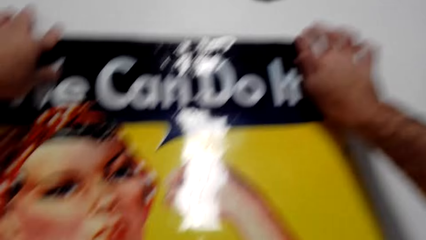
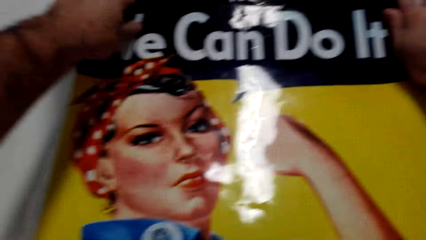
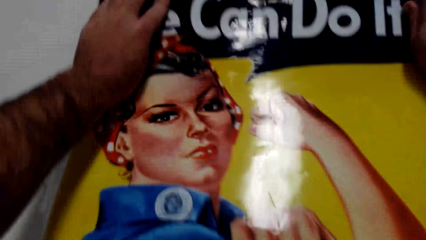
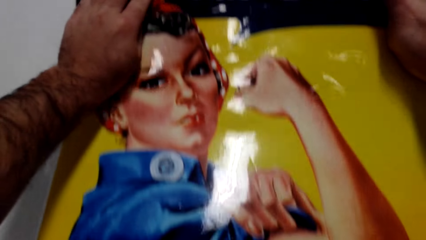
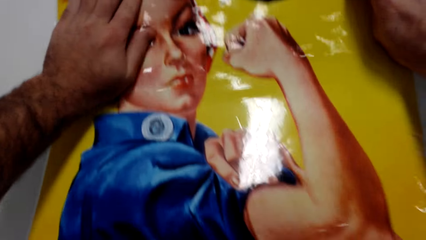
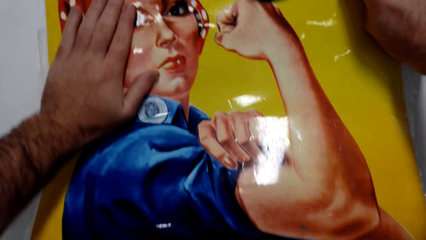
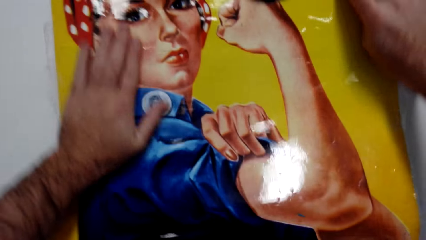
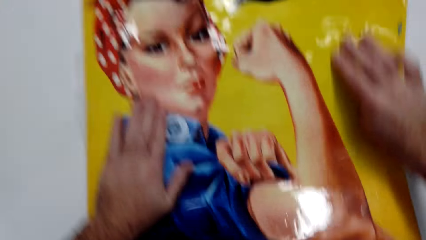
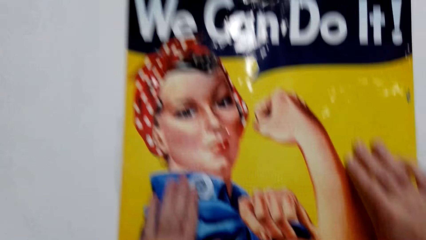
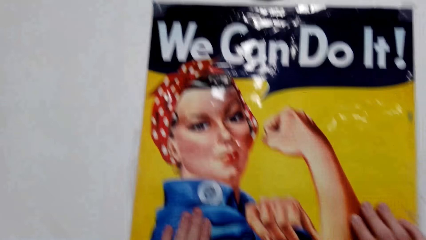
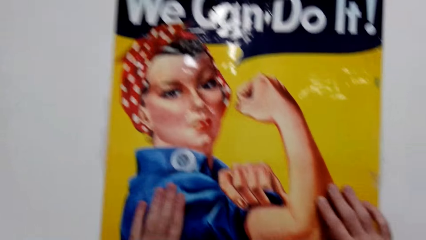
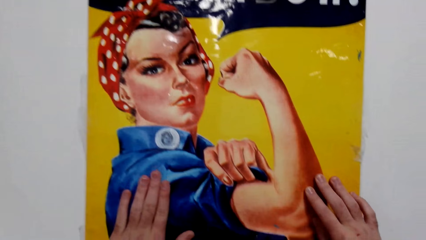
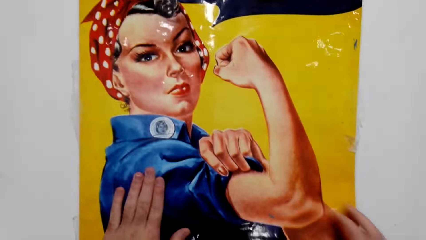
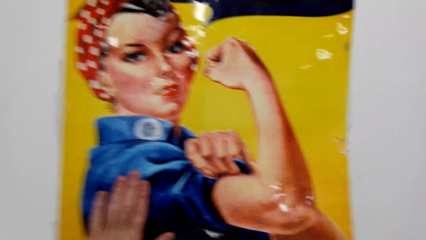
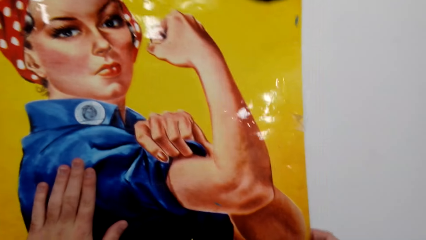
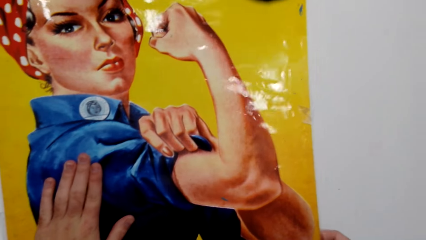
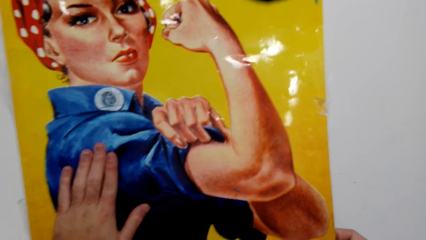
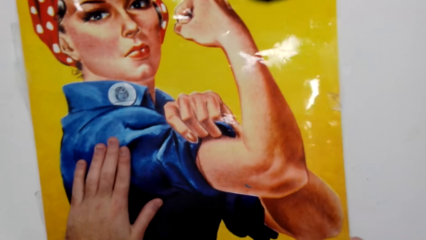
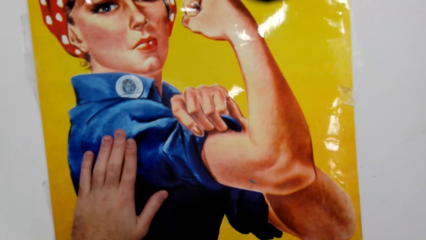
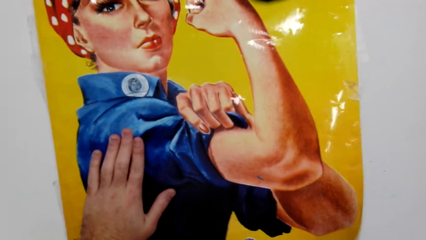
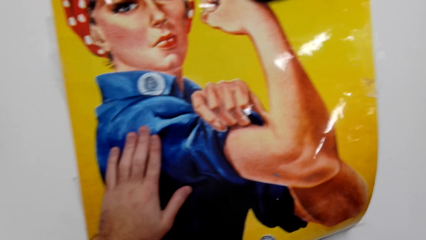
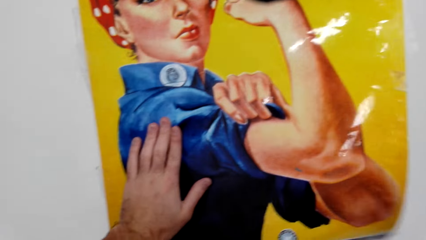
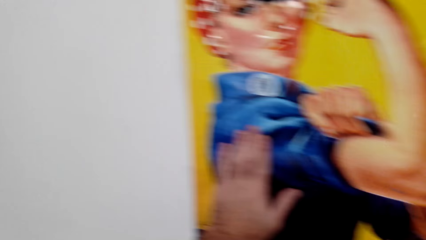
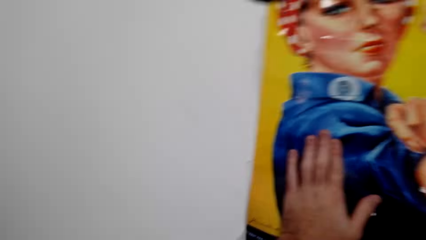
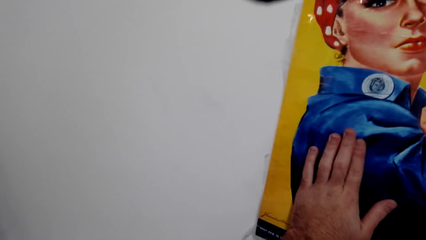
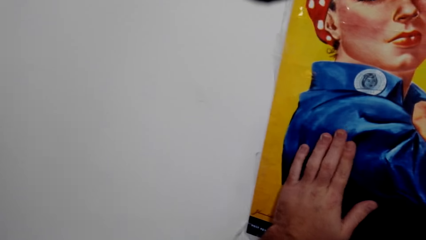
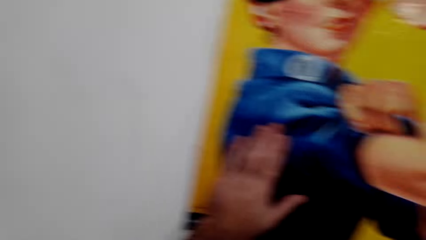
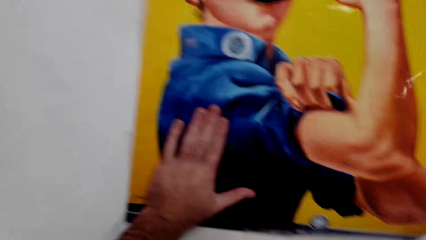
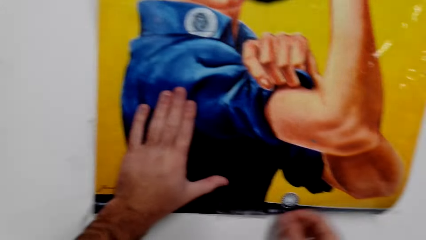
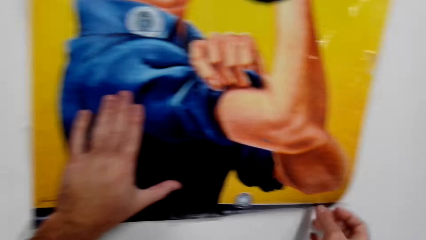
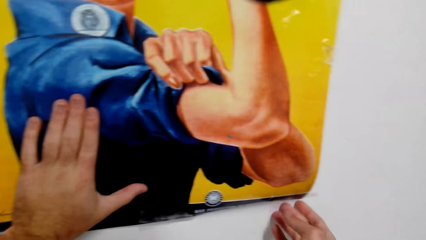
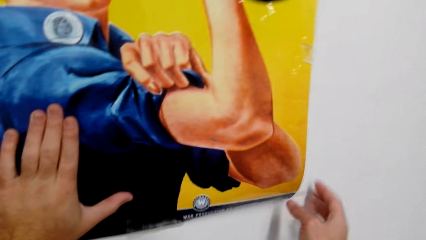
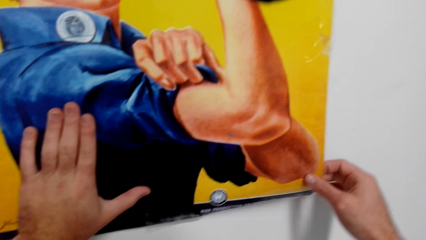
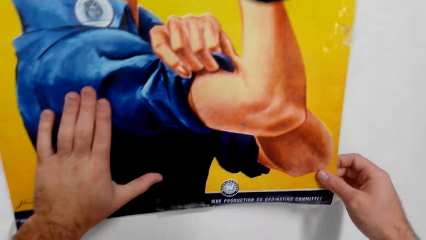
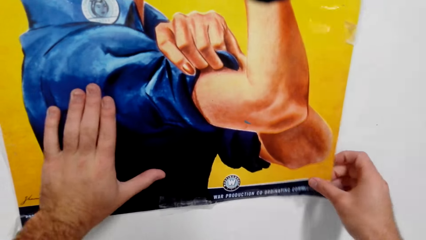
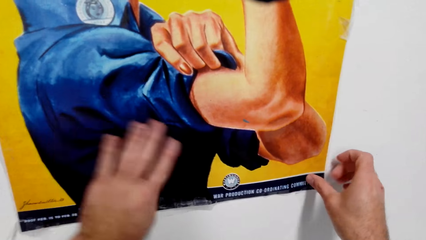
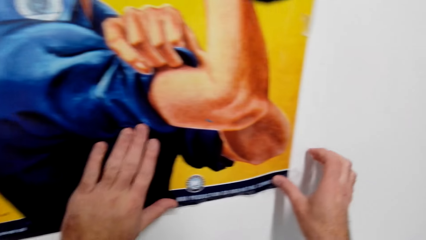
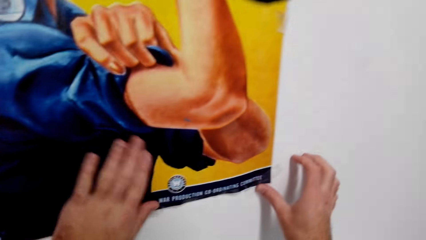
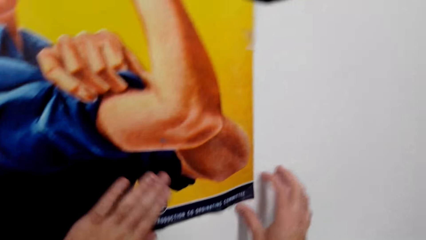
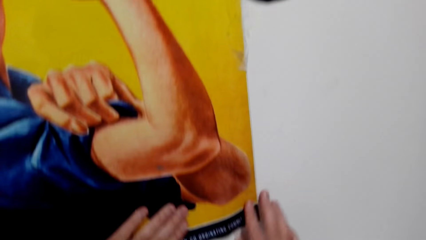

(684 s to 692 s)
The camera wearer mounts the picture on the wall.

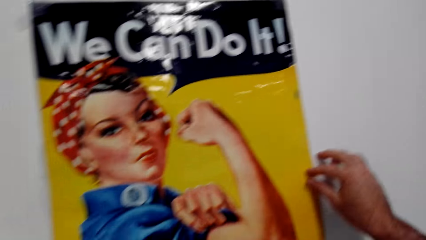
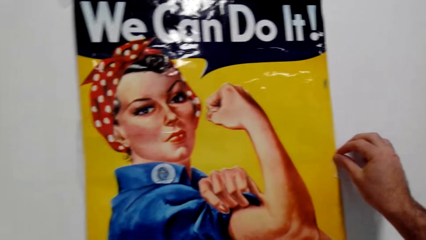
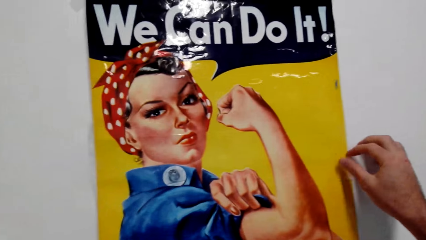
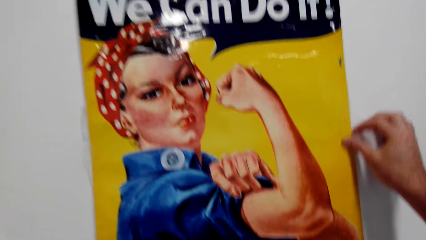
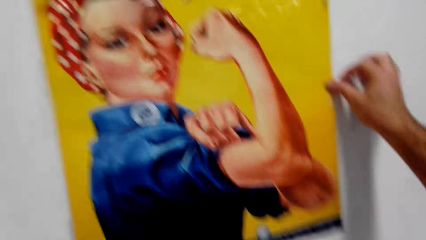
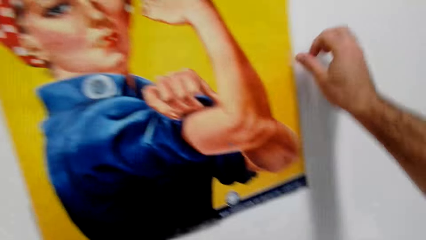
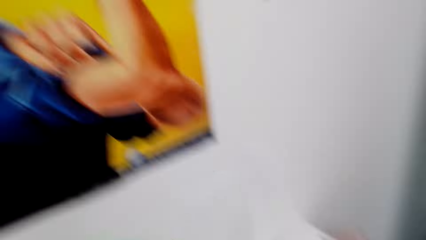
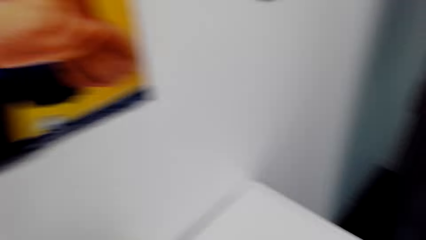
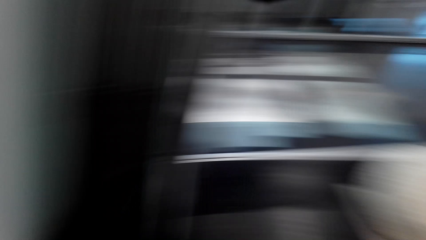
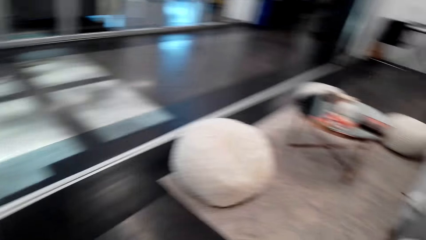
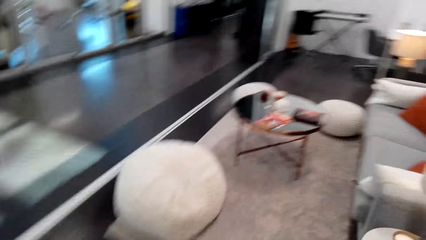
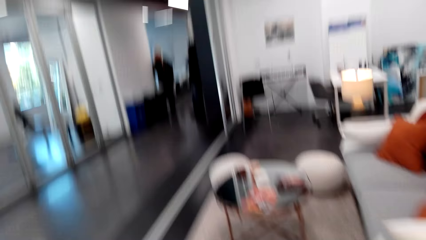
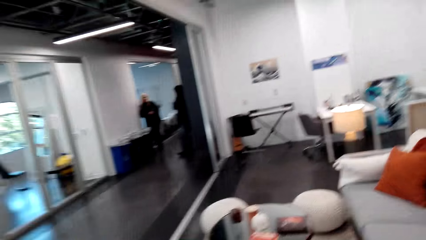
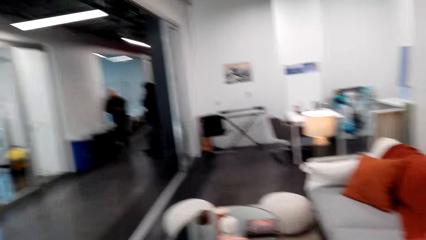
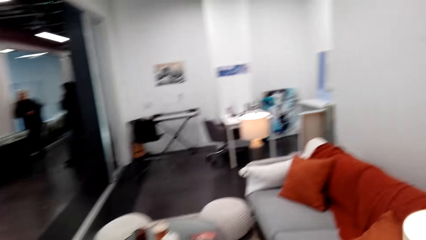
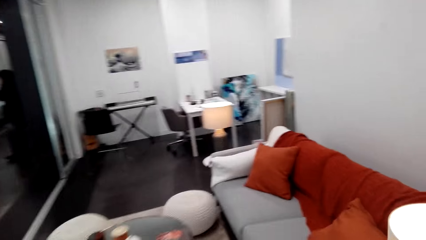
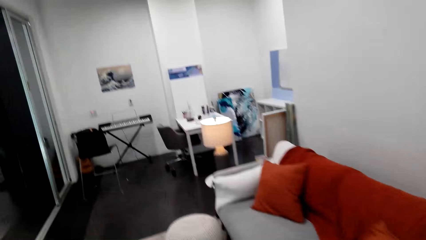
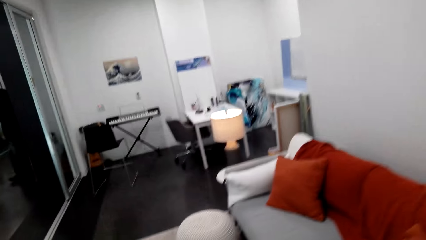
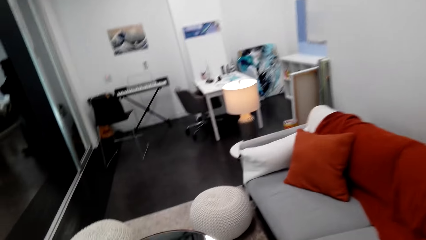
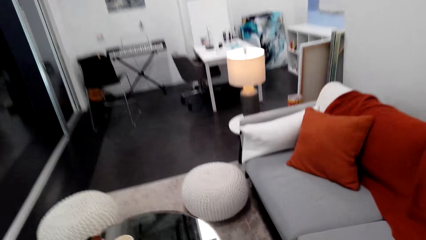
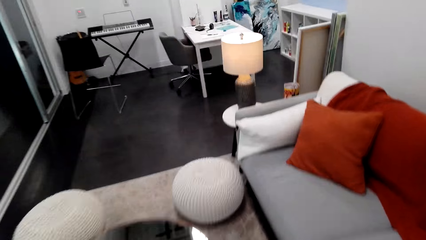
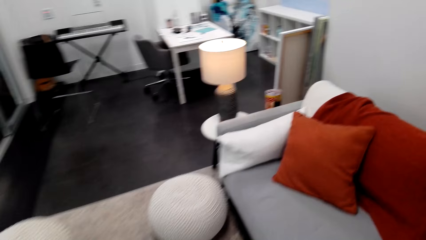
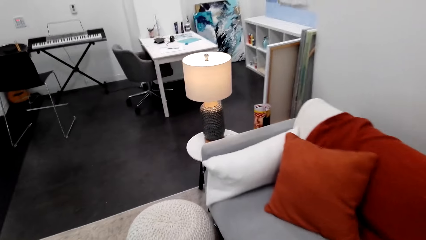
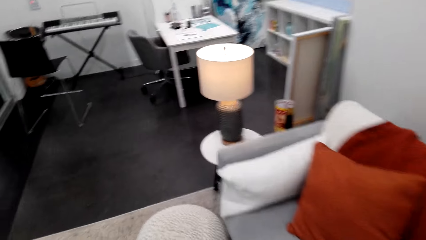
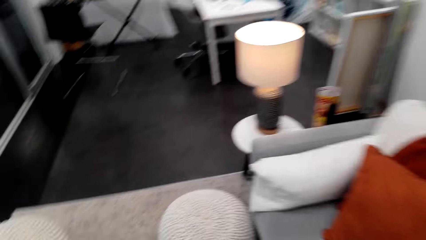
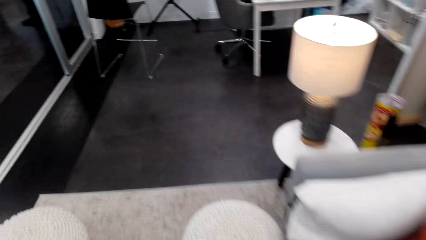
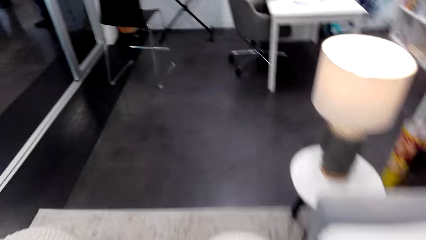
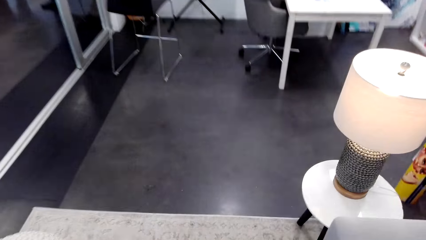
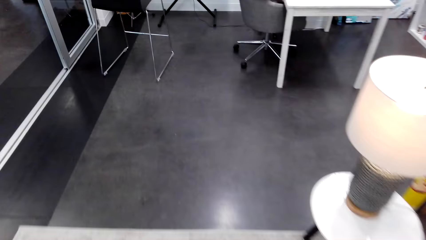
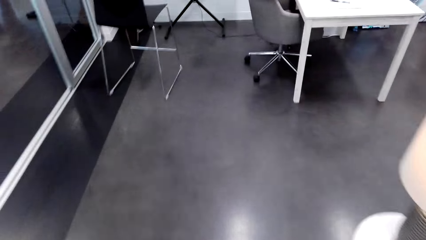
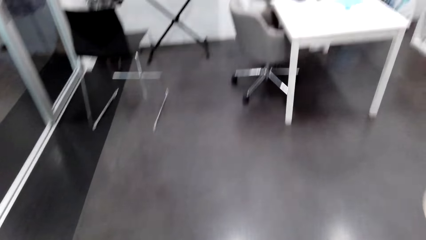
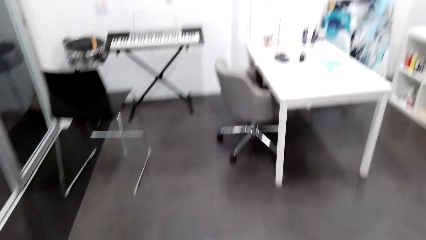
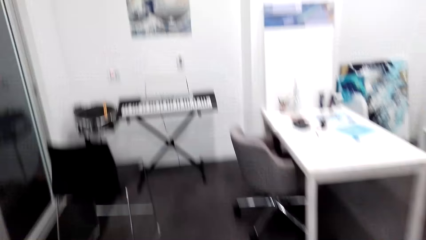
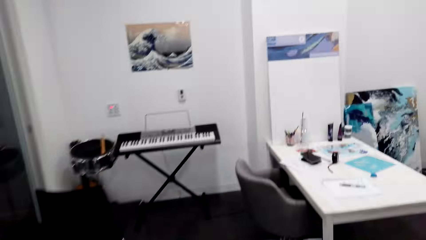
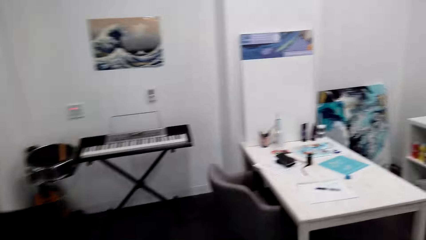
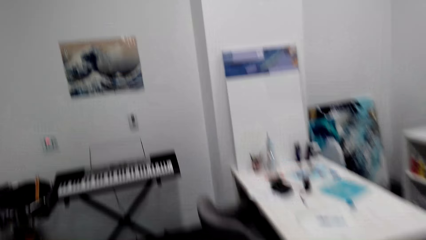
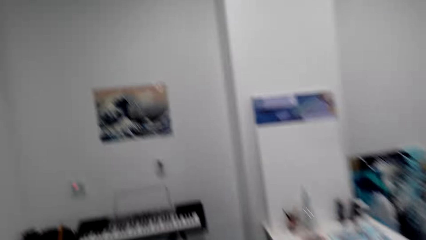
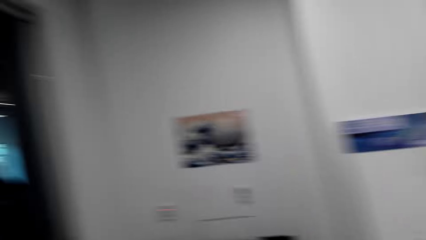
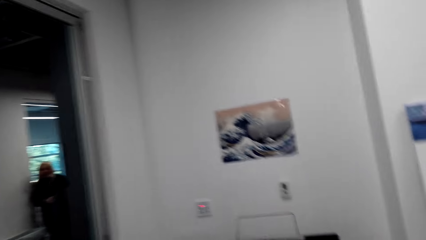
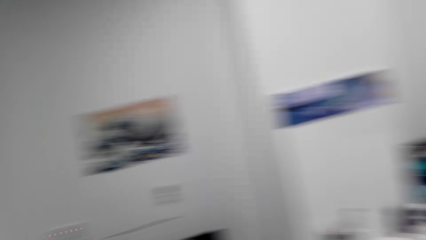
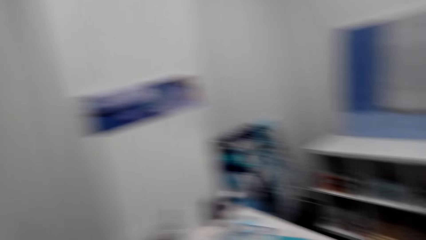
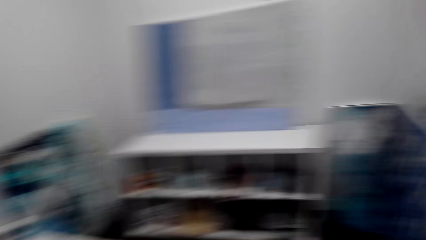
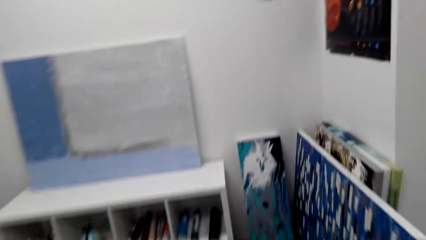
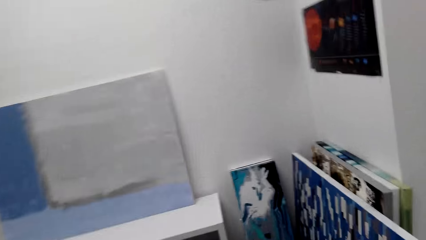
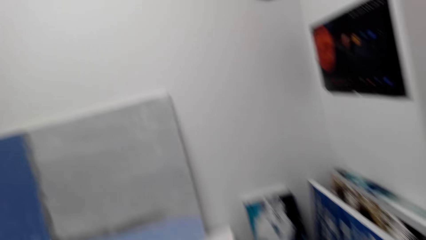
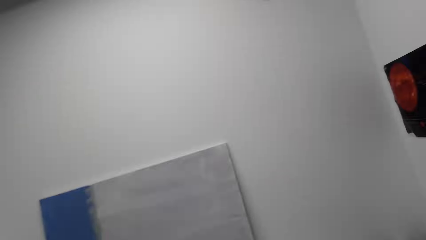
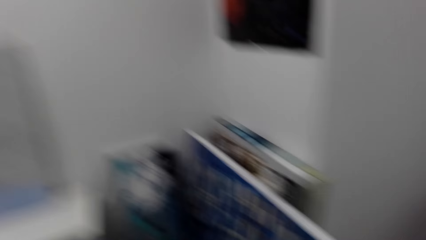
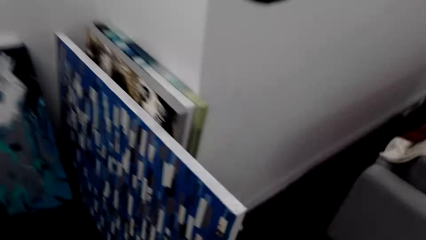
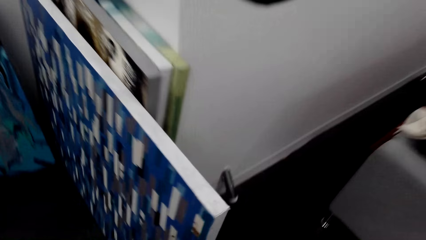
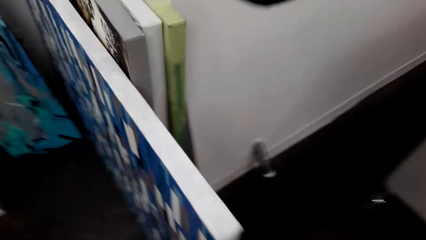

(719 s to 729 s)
The camera wearer walks around the room.
